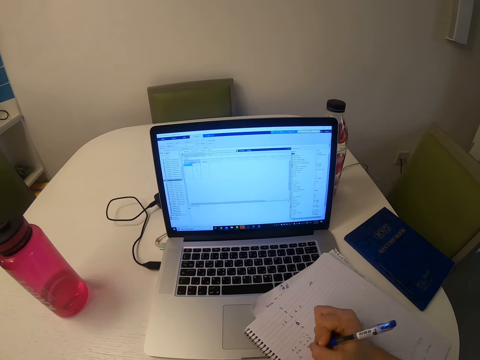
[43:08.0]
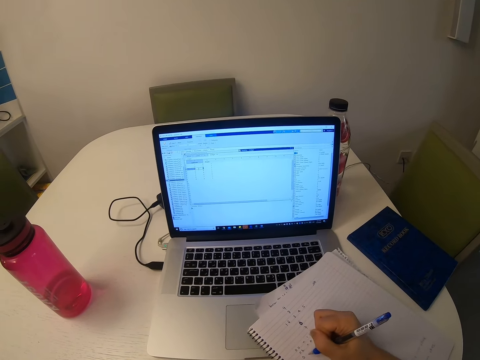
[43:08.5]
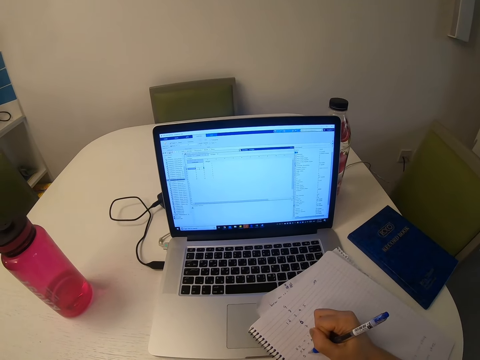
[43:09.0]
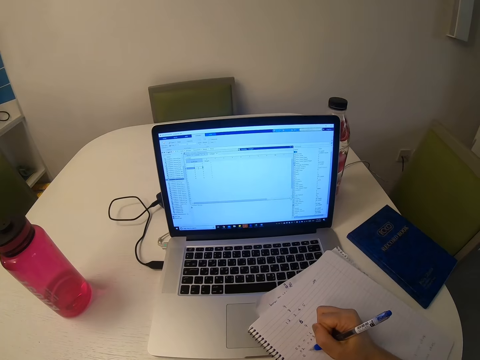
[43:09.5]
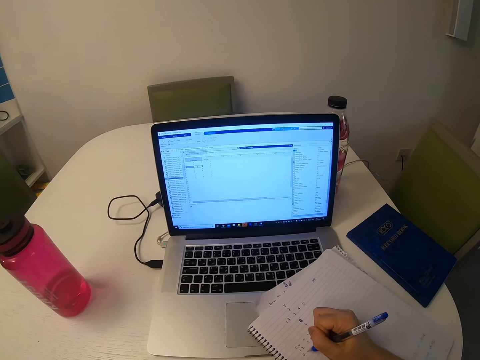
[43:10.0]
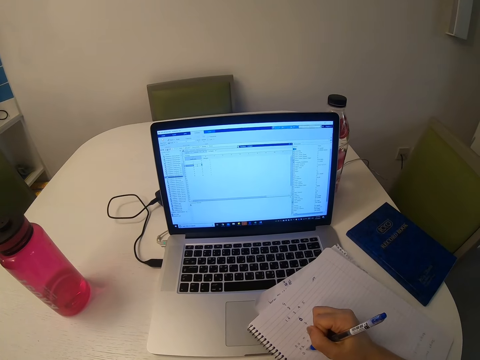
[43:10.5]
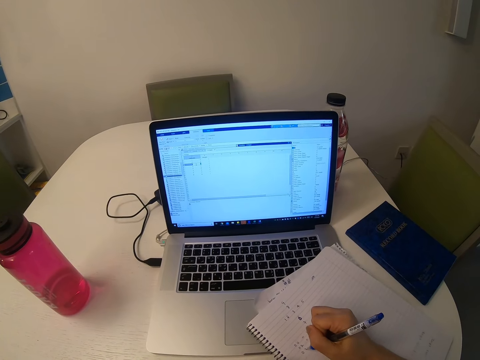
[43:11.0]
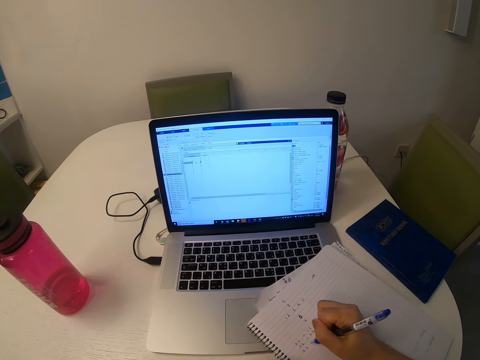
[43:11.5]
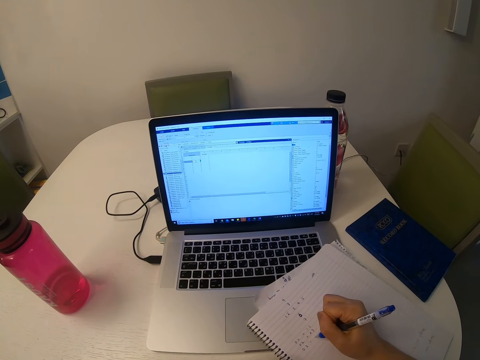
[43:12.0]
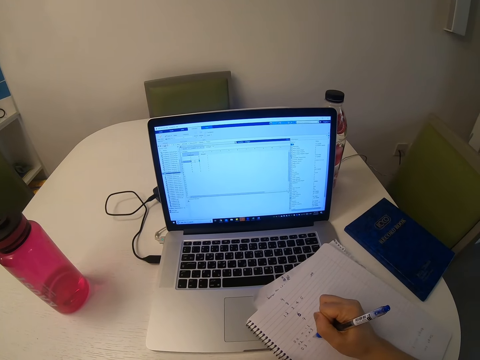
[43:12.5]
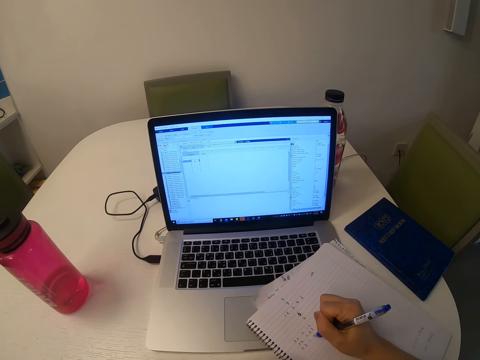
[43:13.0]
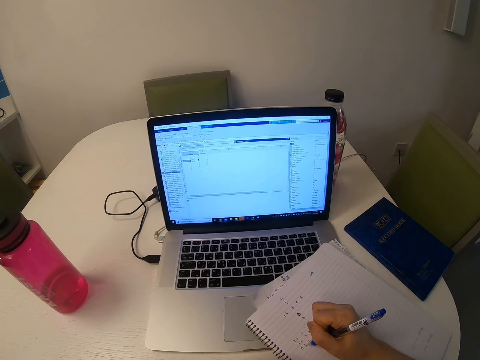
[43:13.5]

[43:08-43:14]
The camera wearer writes on a book.

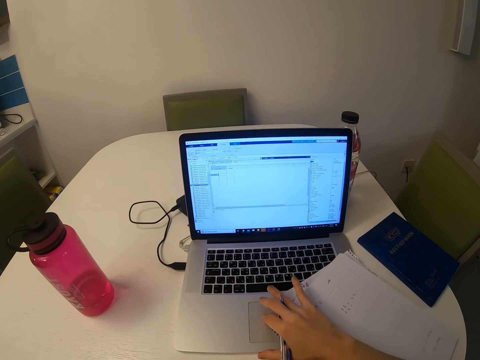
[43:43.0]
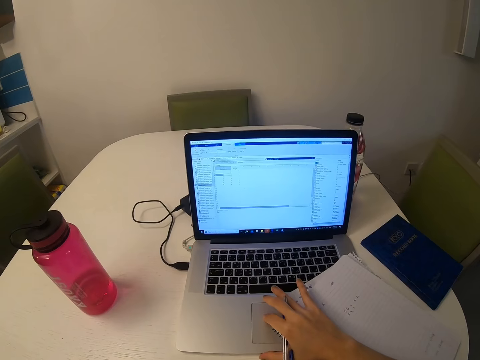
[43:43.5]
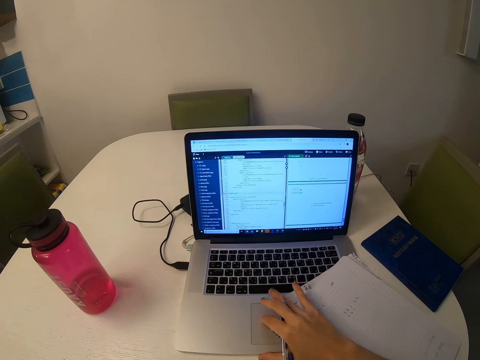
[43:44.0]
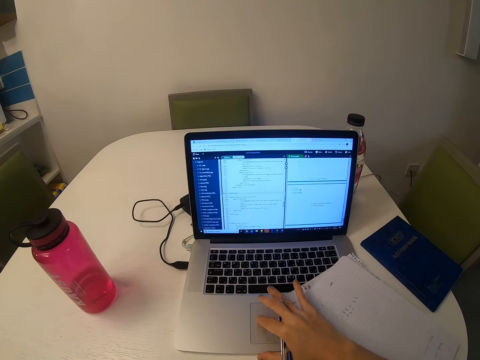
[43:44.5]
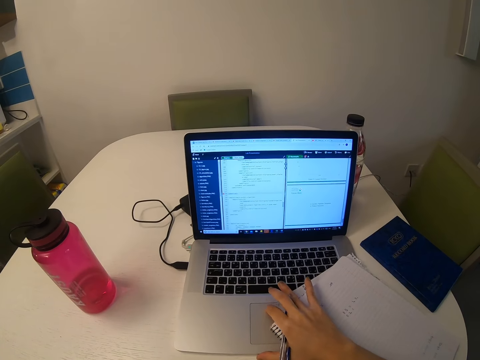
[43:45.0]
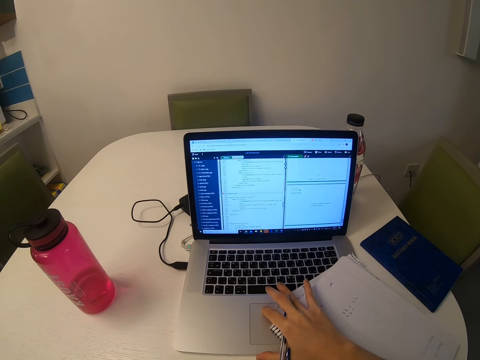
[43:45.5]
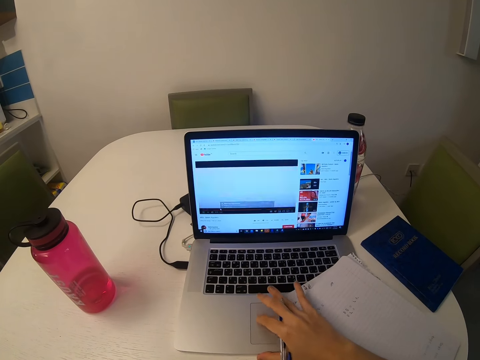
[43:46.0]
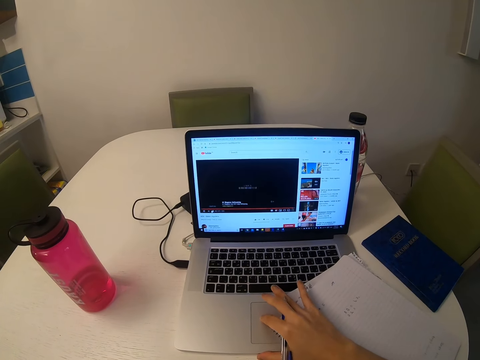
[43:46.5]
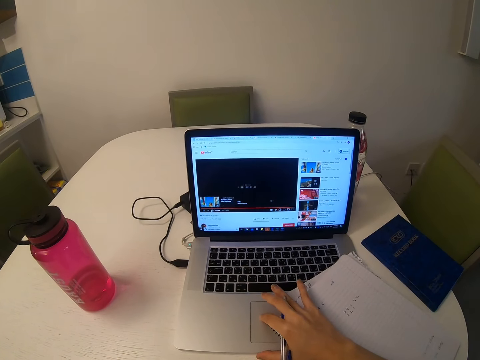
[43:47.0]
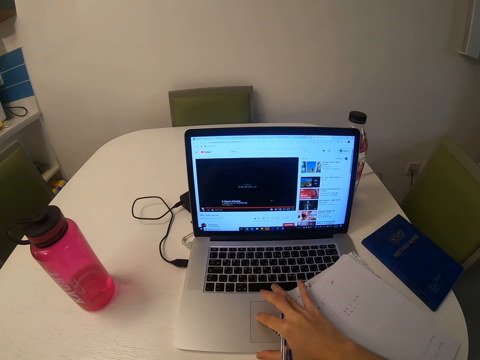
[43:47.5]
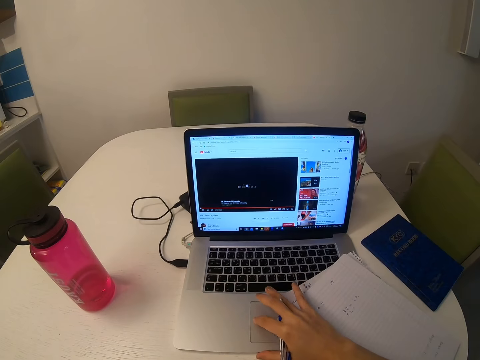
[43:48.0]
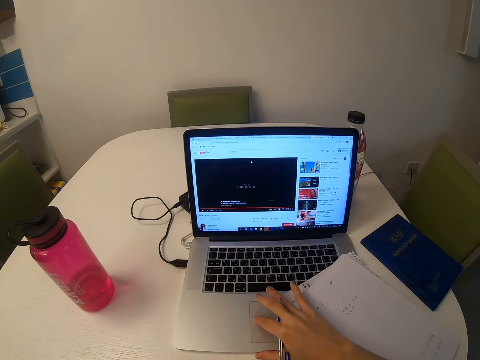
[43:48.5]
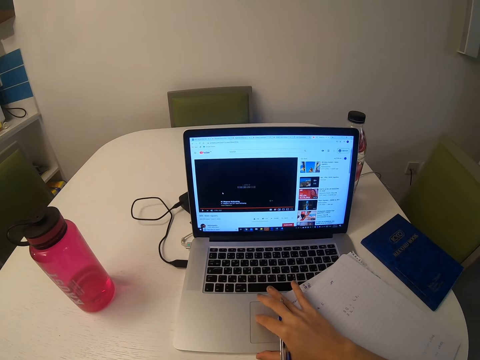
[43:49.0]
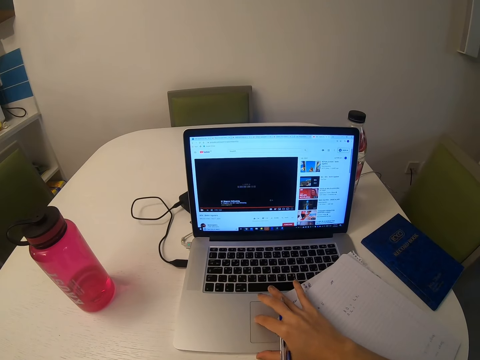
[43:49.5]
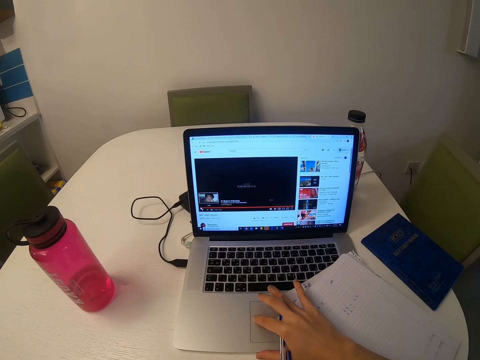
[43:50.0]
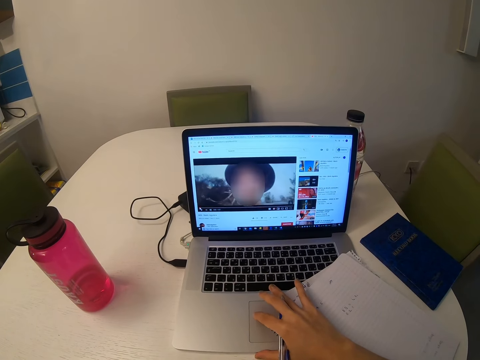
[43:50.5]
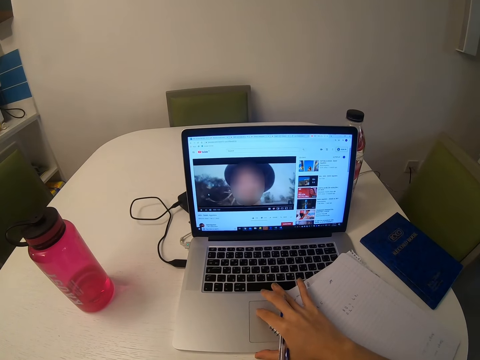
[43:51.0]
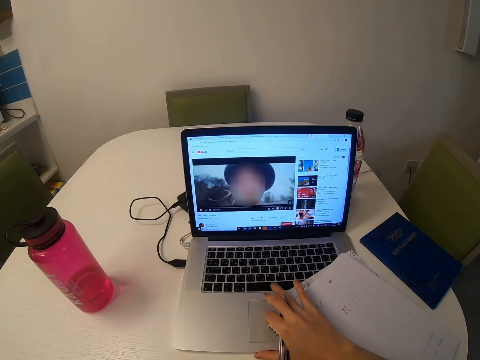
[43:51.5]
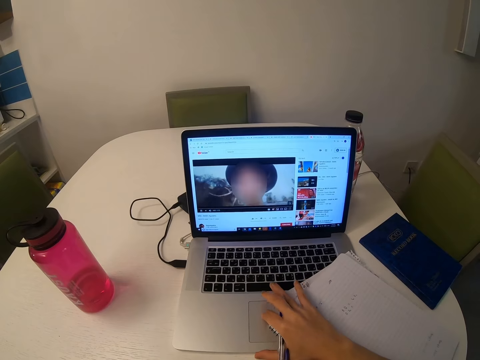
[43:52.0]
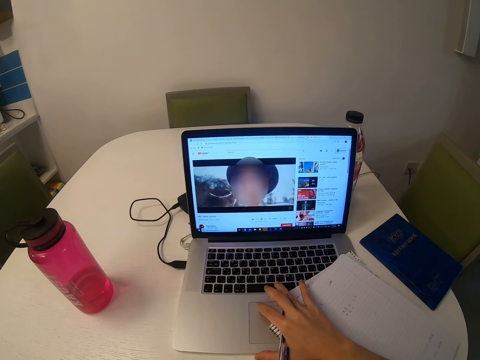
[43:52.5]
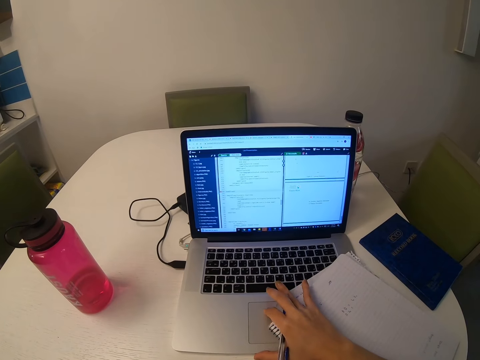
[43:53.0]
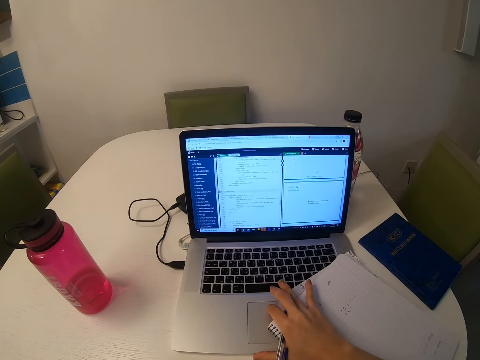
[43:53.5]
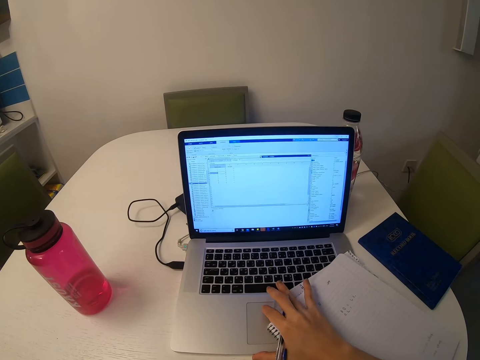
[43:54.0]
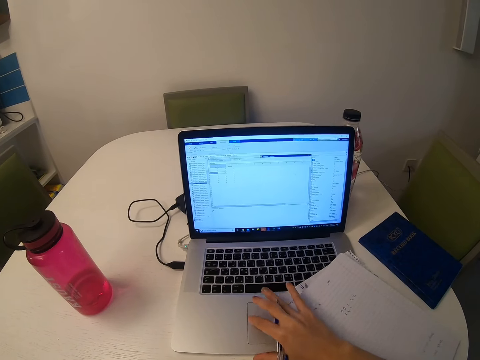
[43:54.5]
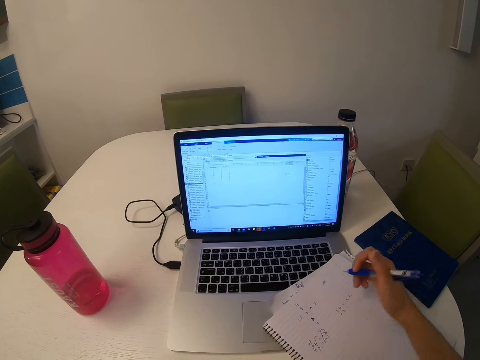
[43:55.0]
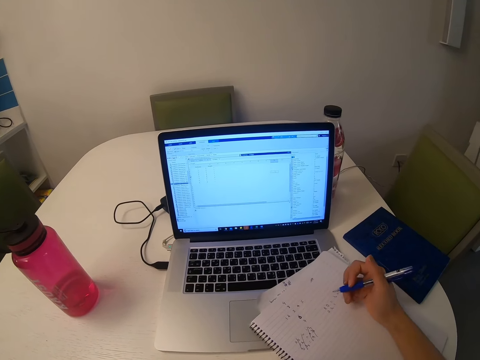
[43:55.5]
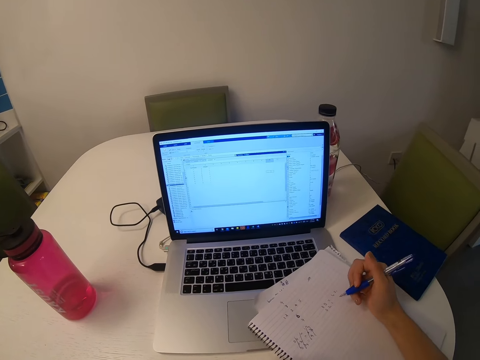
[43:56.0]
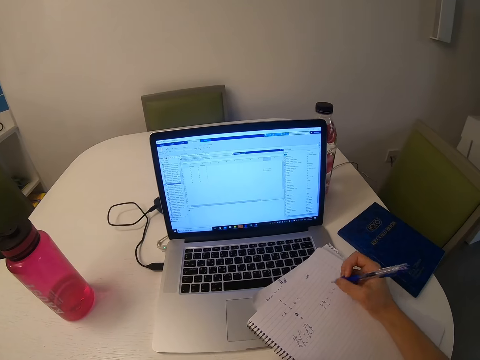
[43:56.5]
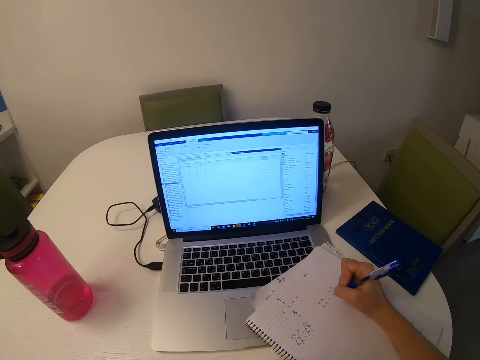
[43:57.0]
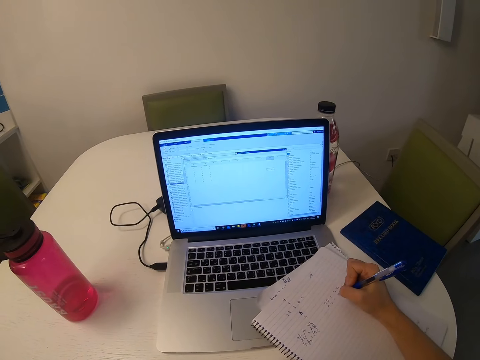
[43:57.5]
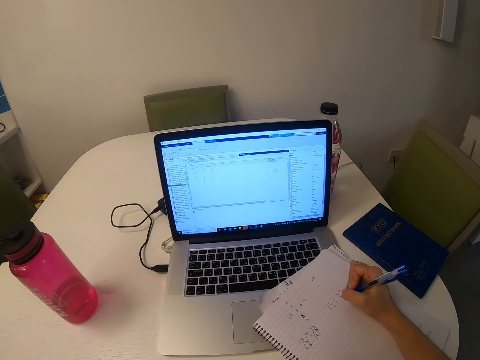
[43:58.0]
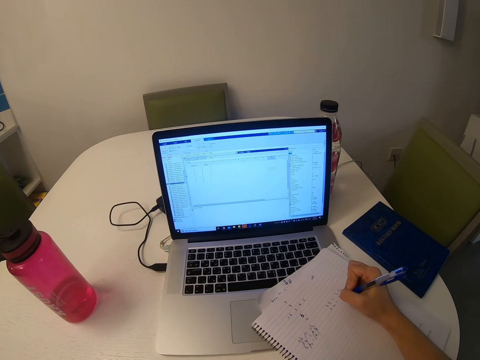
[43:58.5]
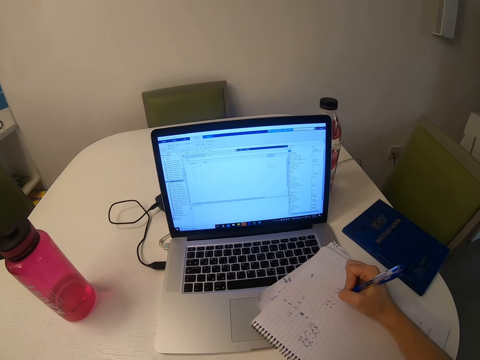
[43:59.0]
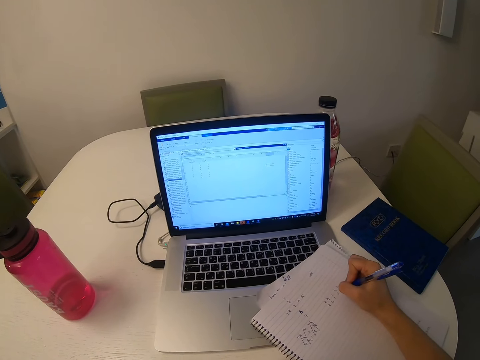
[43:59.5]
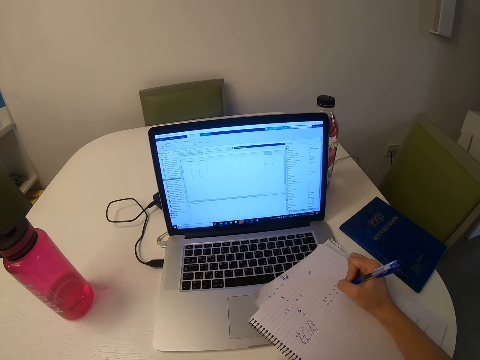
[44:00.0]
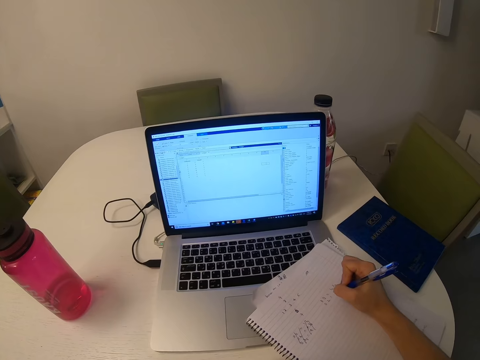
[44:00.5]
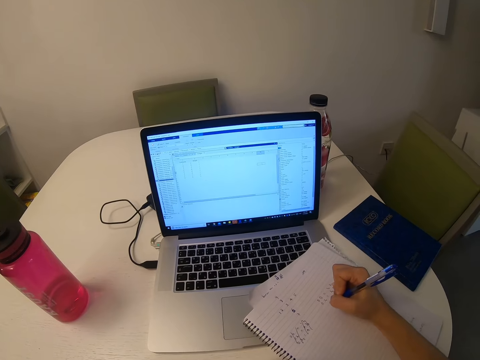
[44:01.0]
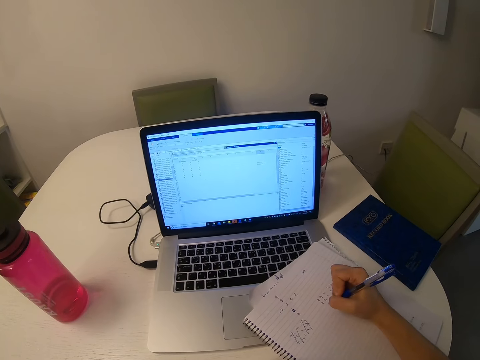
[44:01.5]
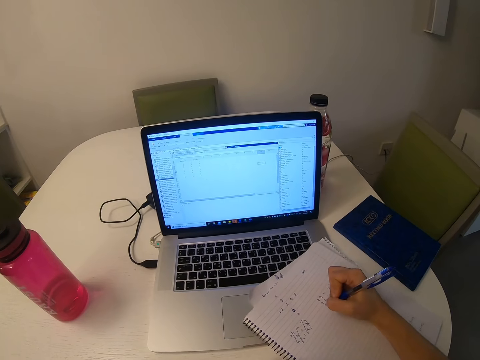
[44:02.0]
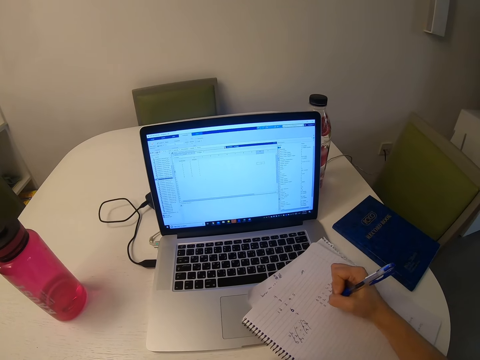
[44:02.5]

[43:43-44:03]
The camera wearer operates a laptop. They write on a book.
